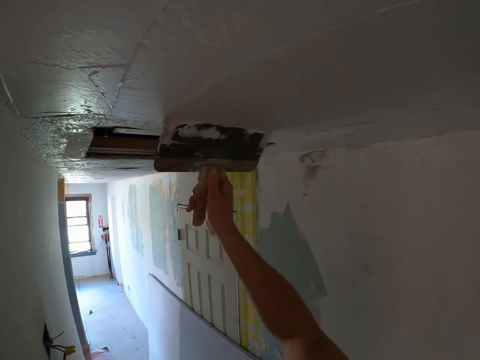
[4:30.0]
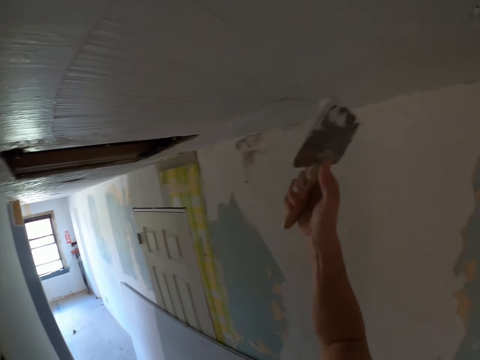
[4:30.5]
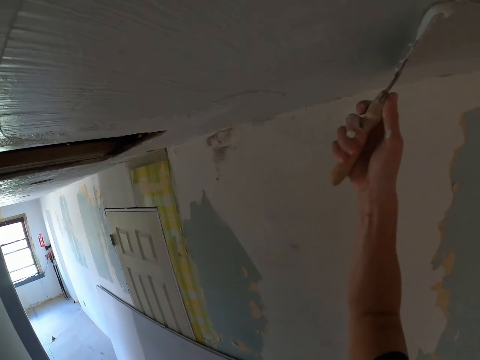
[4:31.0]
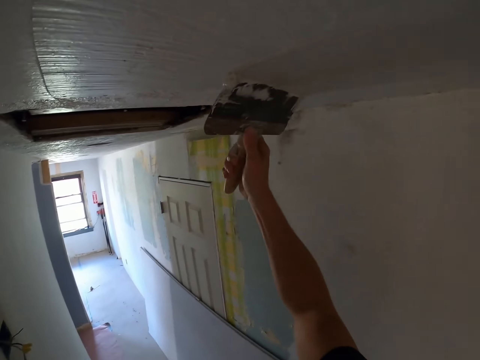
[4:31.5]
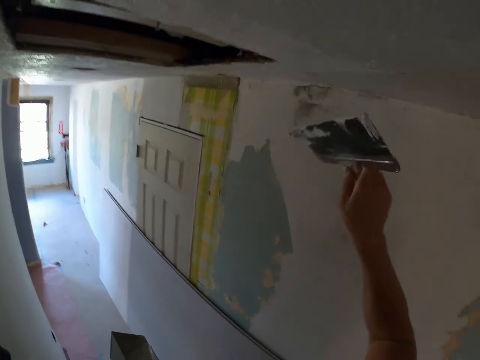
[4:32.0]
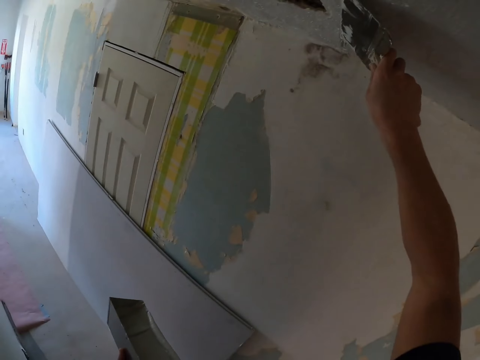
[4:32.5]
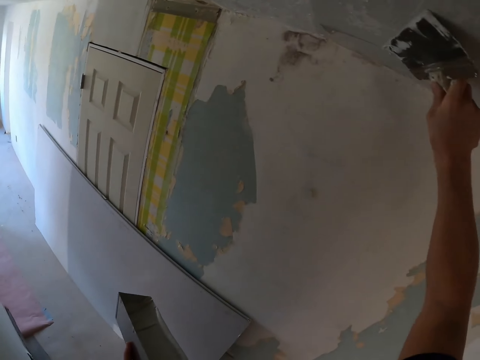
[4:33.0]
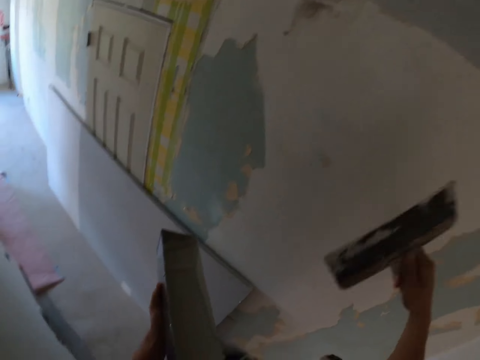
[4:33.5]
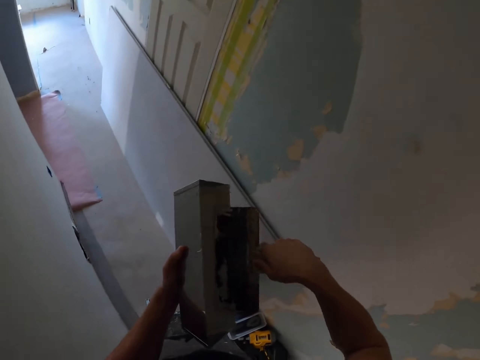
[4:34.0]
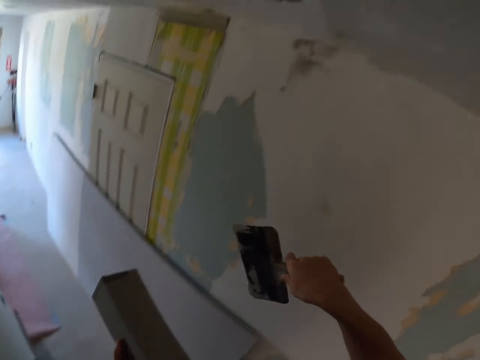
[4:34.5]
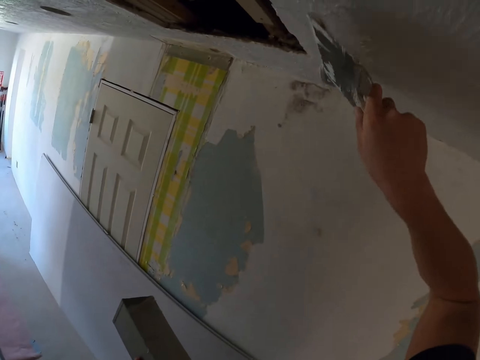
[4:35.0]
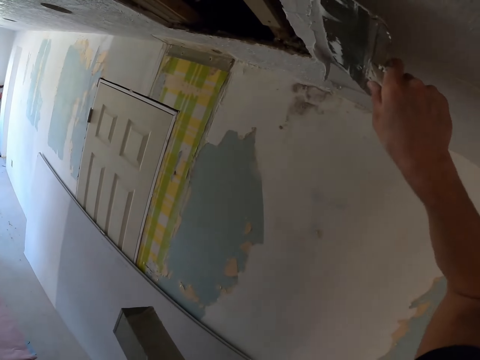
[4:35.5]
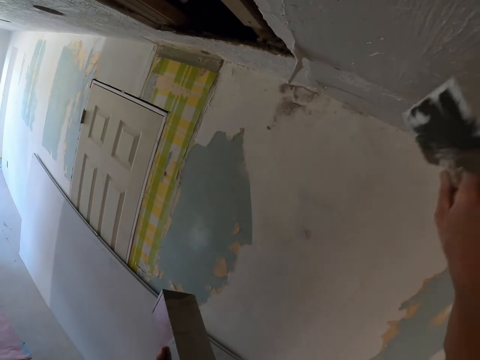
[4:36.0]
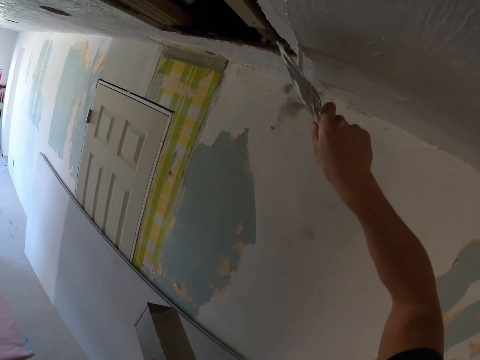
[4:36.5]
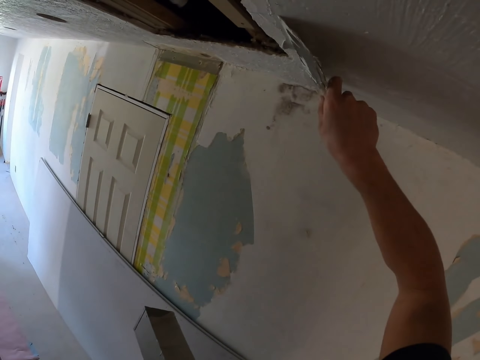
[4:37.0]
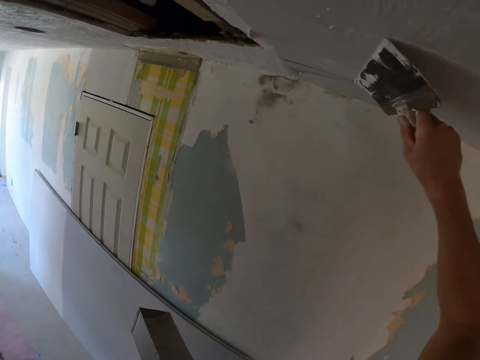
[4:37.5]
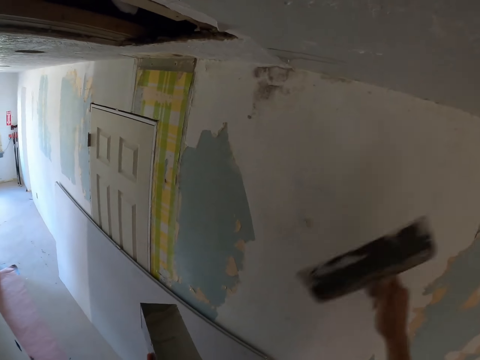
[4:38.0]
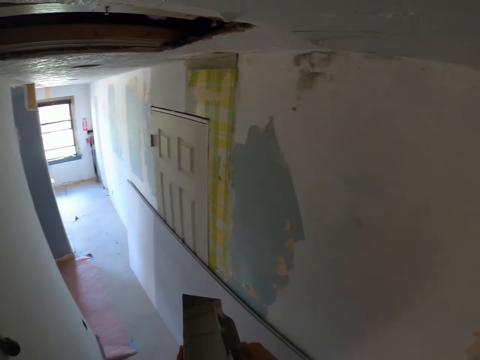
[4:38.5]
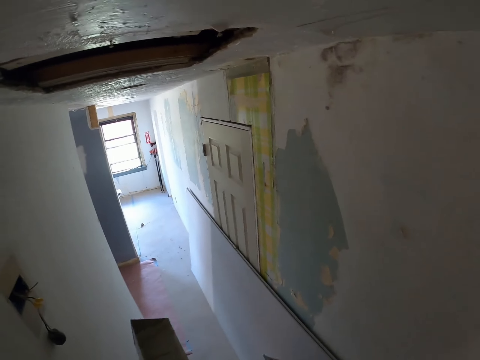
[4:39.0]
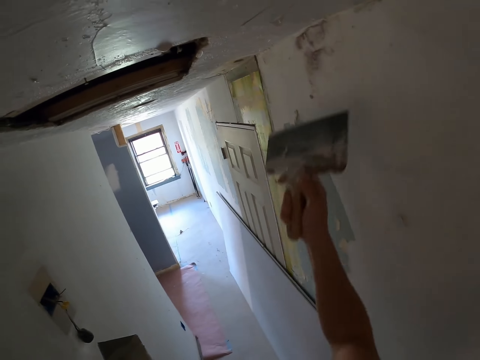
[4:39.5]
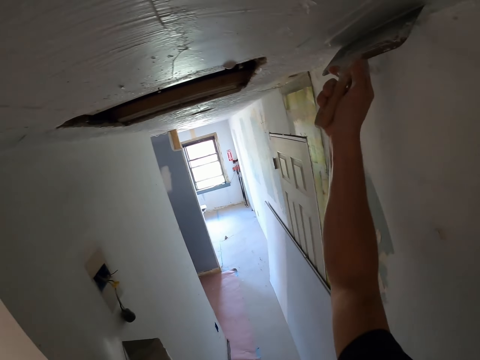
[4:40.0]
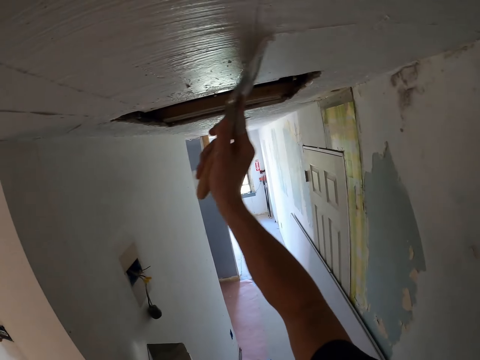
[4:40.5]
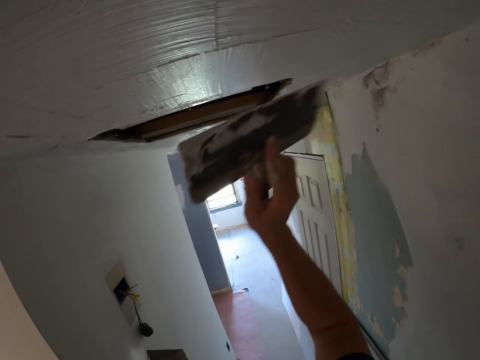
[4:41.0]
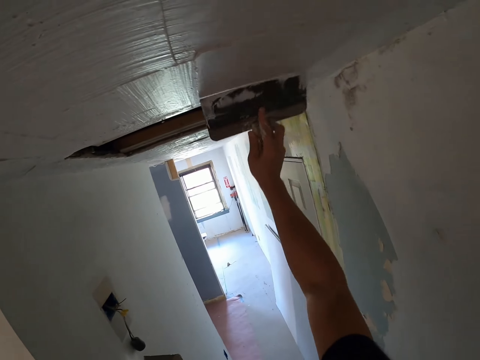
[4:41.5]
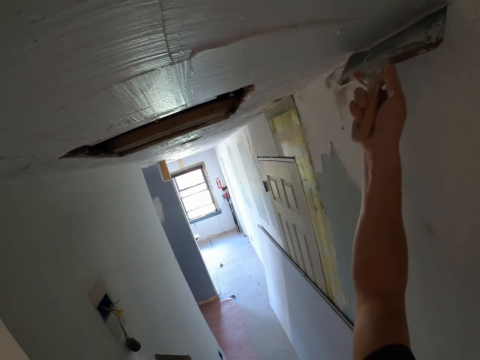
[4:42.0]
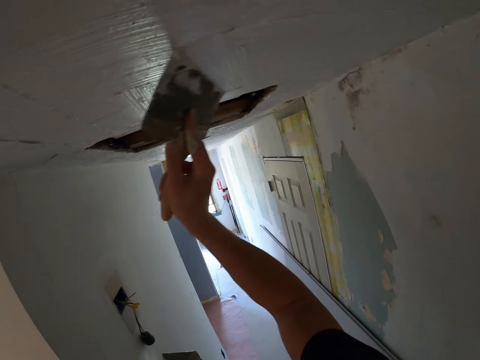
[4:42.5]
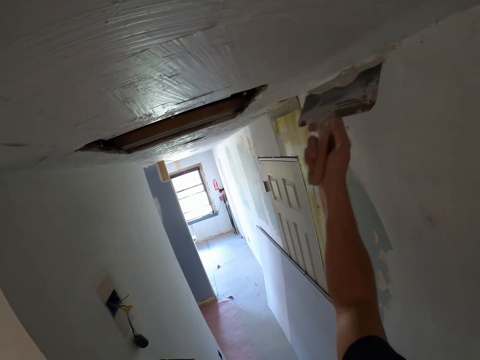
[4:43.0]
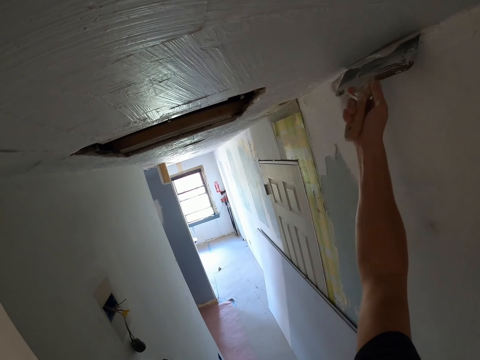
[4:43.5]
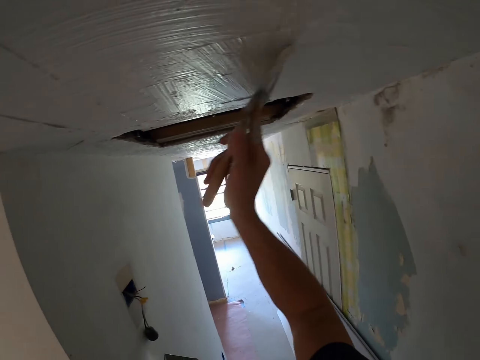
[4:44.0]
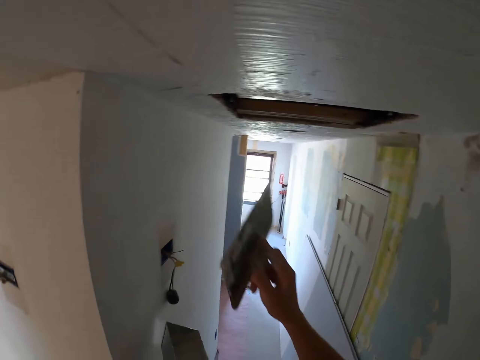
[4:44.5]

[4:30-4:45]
The camera wearer removes excess paint from the scraper. They paint a ceiling. They remove excess paint from the scraper. They paint the ceiling.

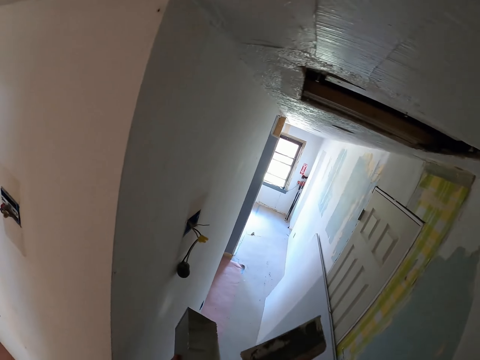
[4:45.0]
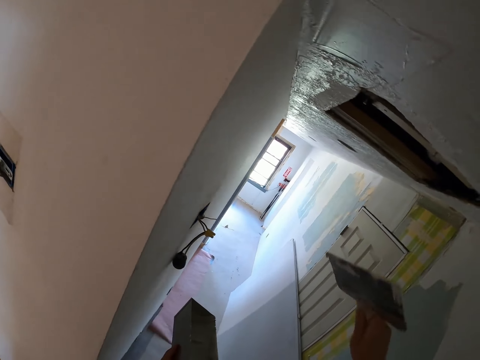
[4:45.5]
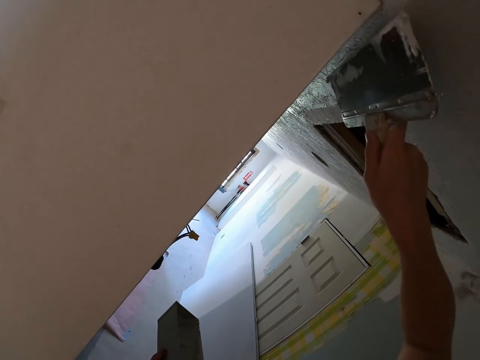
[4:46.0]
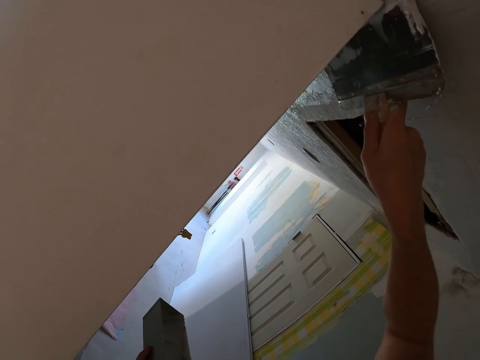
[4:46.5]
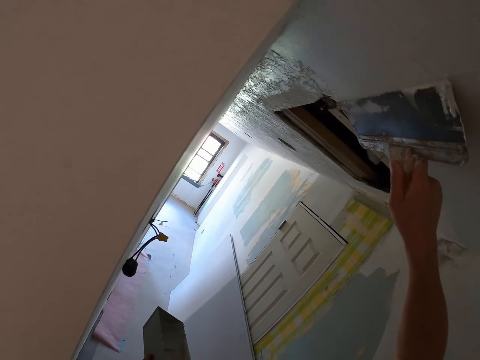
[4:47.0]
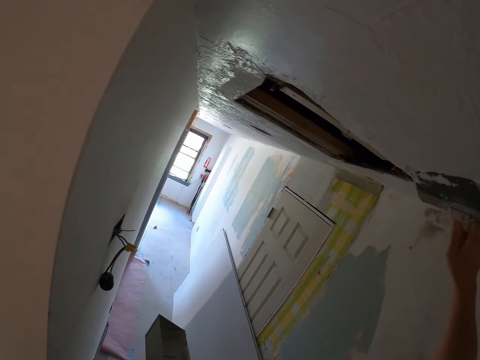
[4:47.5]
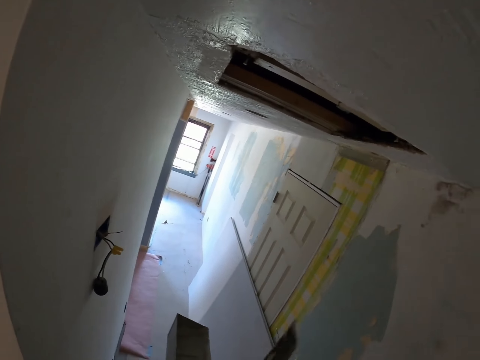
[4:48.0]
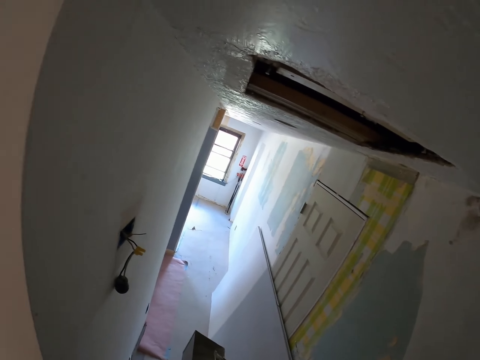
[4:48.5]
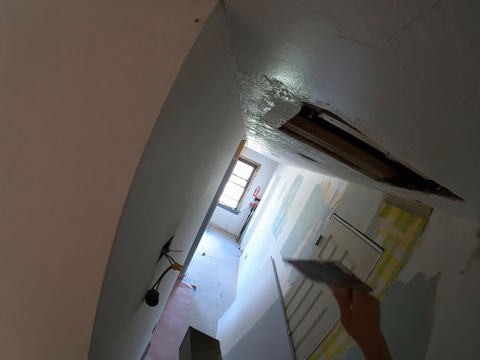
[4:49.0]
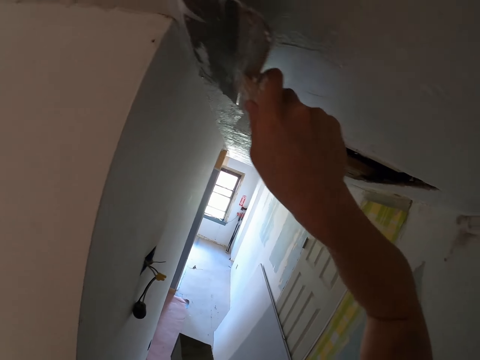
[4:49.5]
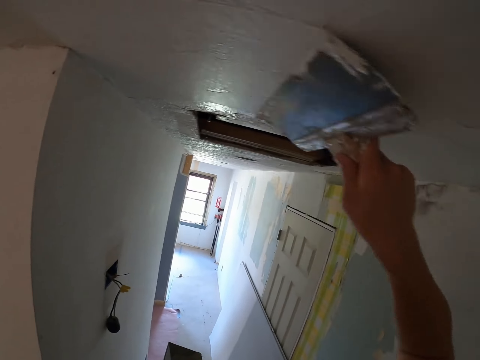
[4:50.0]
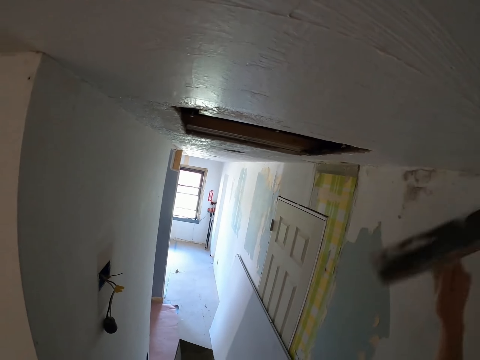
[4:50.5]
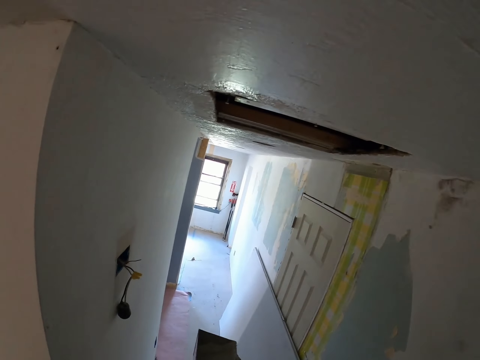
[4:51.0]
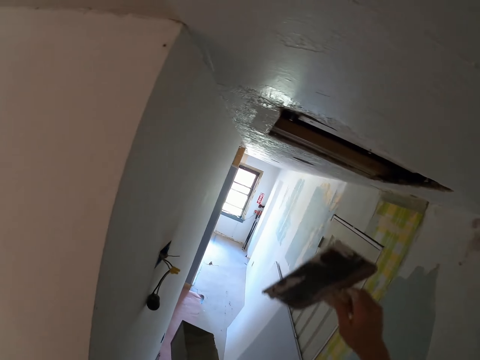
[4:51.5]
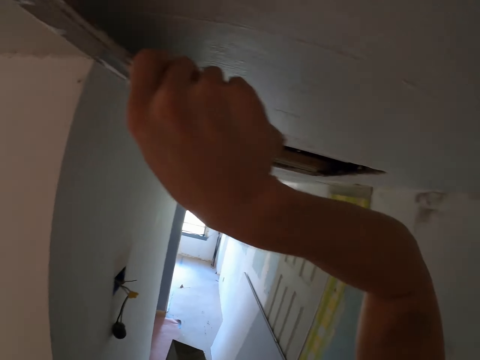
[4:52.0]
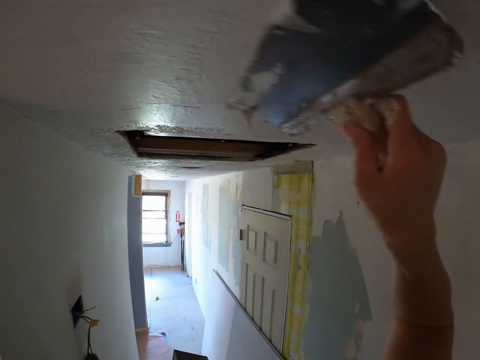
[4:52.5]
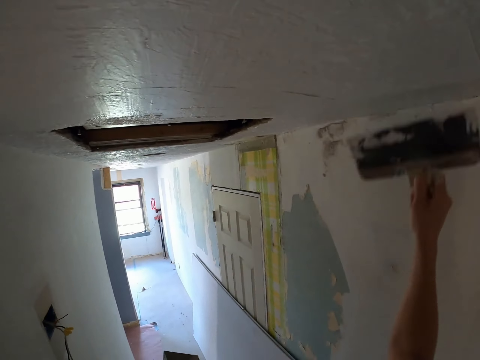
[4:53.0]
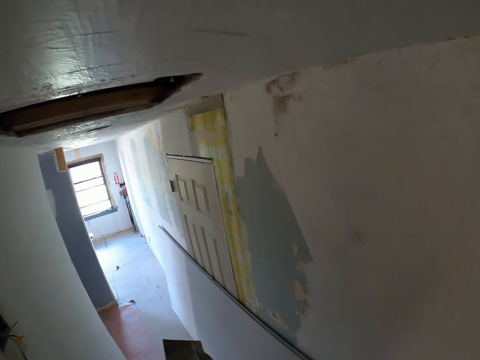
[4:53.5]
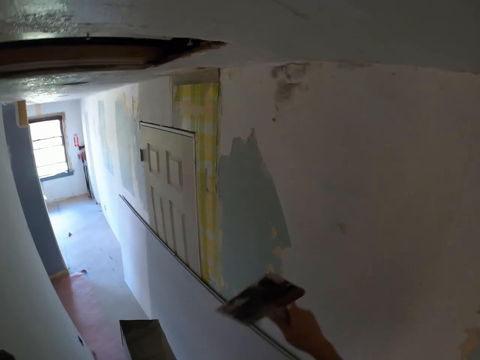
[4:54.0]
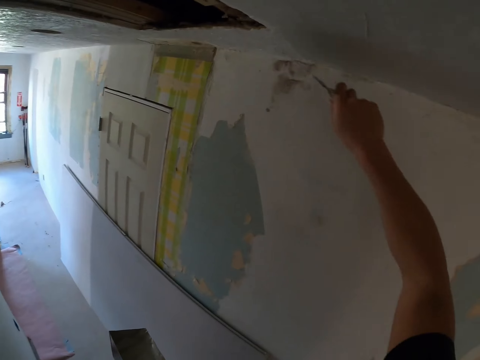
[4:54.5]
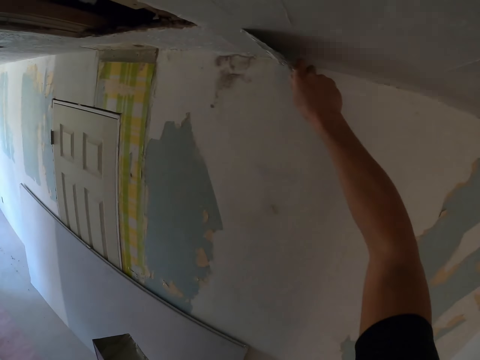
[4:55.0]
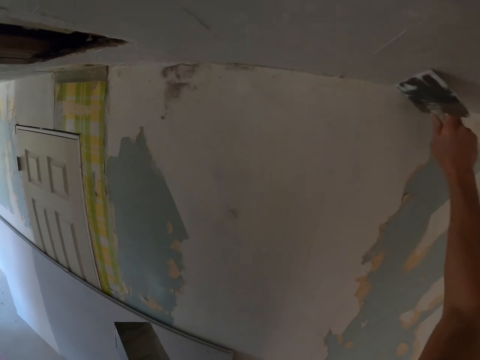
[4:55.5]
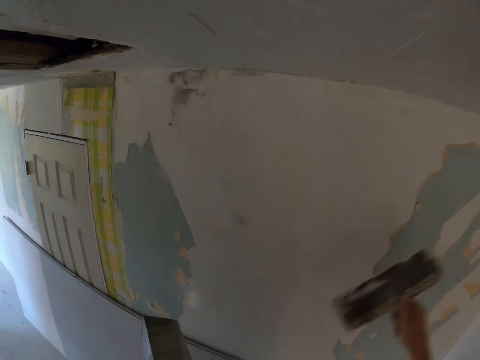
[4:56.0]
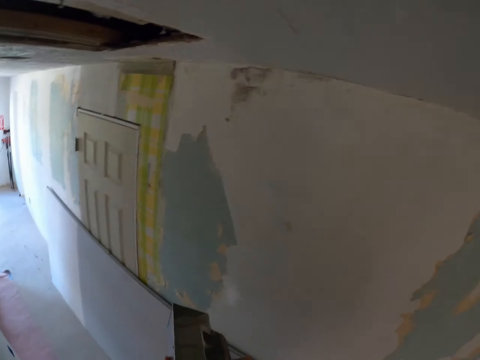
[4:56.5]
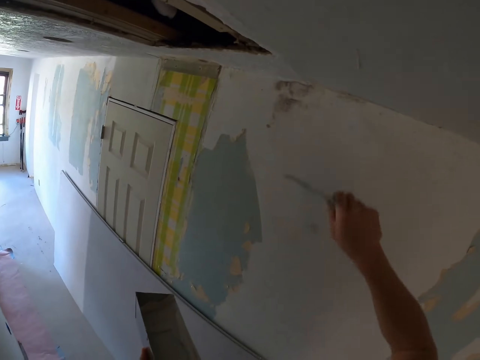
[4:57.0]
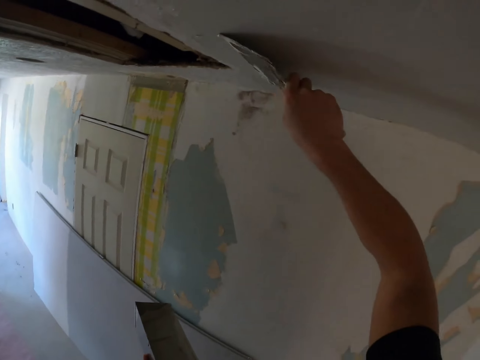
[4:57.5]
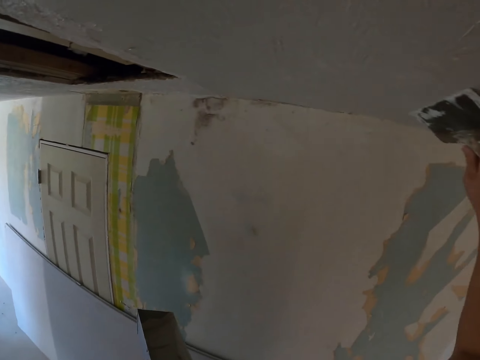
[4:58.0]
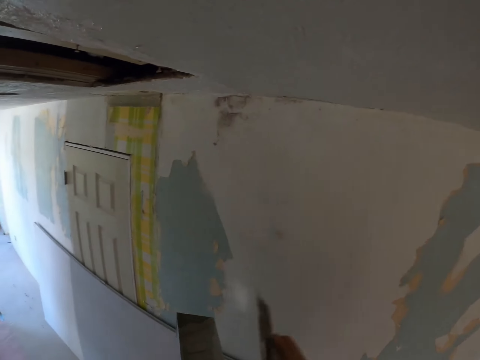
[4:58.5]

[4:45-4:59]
The camera wearer wipes off filler from a hawk. They fetch paint from a pallet. They add filler on a ceiling using the hawk. They paint a wall. They fetch paint from the pallet. They wipe off filler from the hawk. They add filler on the ceiling using the hawk. They paint the wall. They fetch paint from the pallet. They wipe off filler from the hawk. They paint the wall. They add filler on the ceiling using the hawk. They fetch paint from the pallet. They wipe off filler from the hawk. They add filler on the ceiling using the hawk. They paint the wall.
